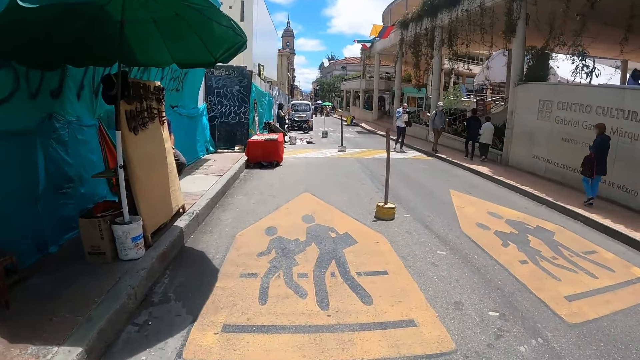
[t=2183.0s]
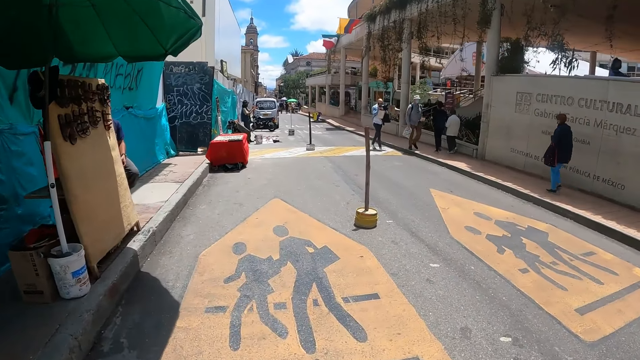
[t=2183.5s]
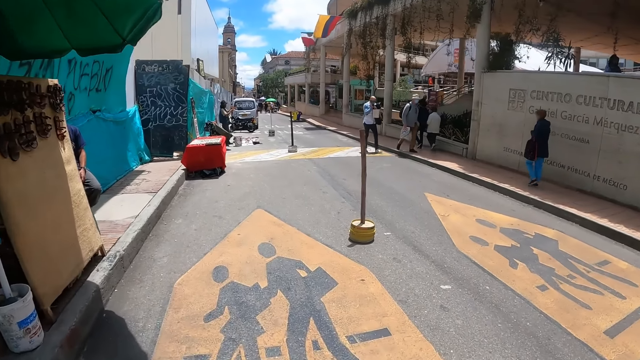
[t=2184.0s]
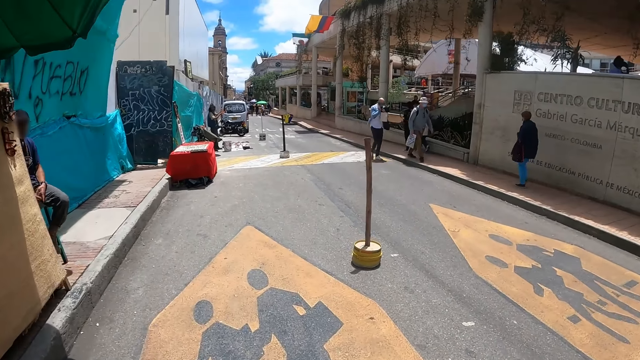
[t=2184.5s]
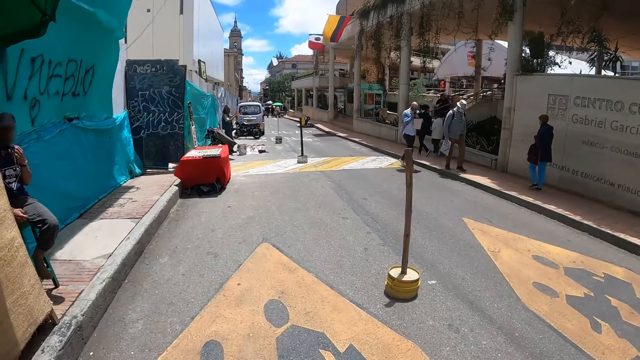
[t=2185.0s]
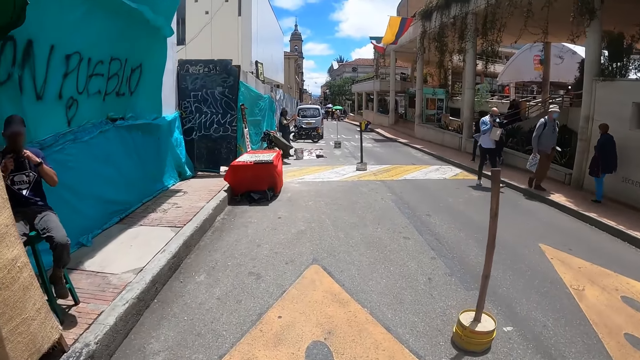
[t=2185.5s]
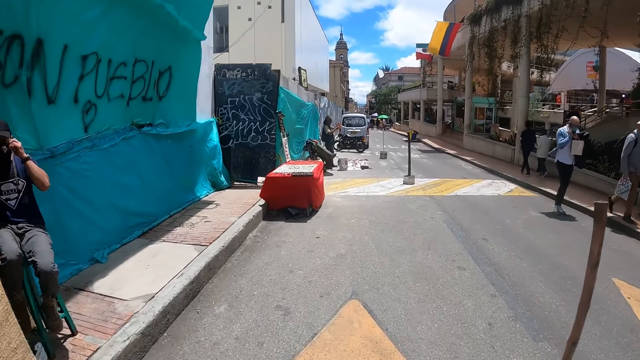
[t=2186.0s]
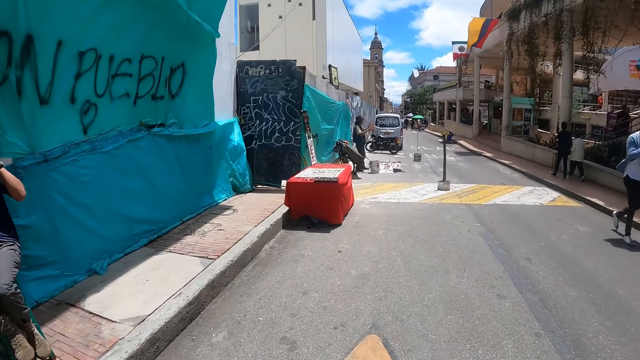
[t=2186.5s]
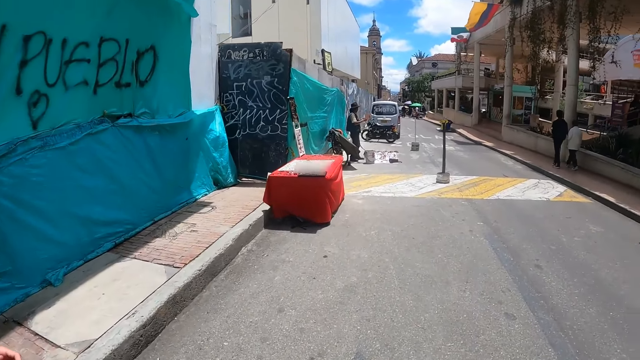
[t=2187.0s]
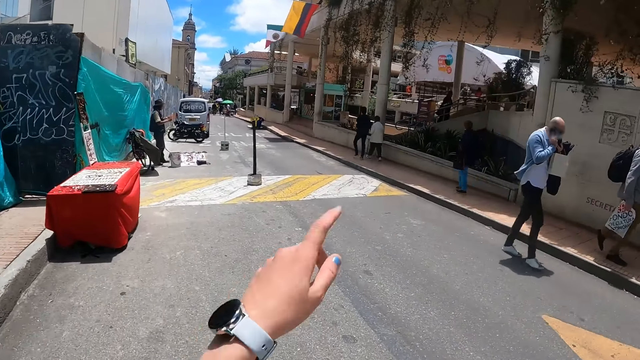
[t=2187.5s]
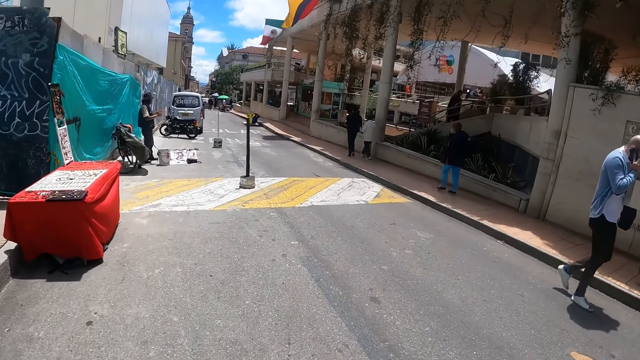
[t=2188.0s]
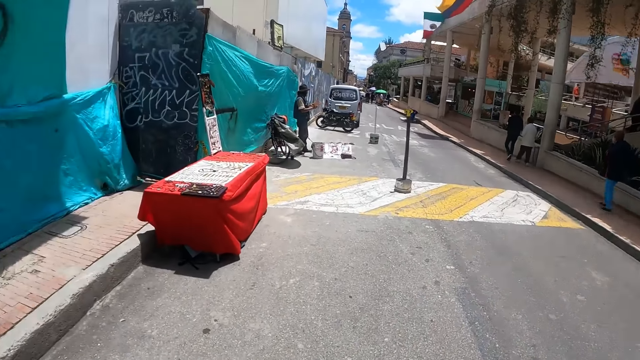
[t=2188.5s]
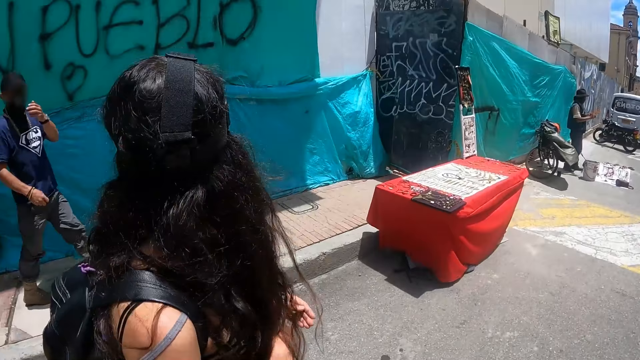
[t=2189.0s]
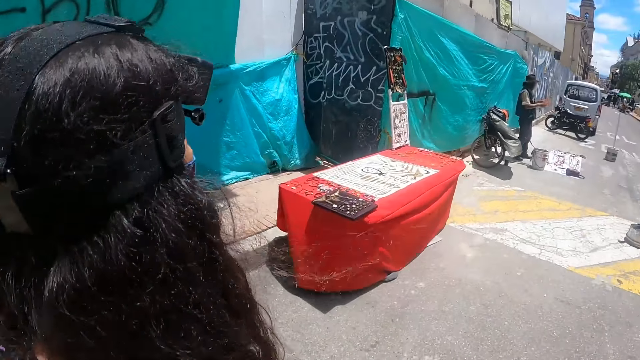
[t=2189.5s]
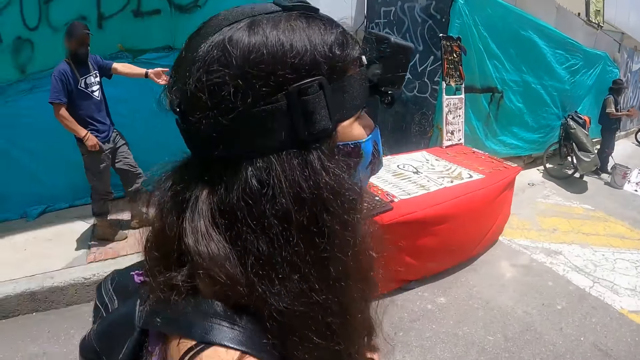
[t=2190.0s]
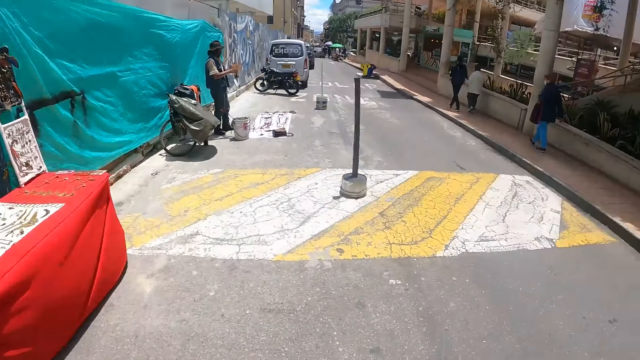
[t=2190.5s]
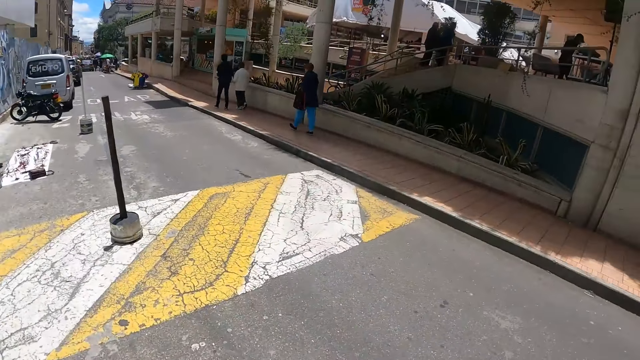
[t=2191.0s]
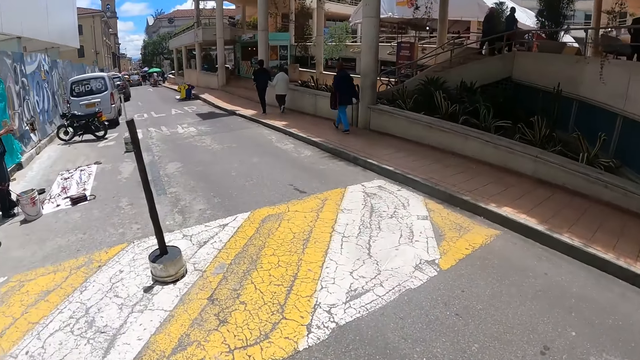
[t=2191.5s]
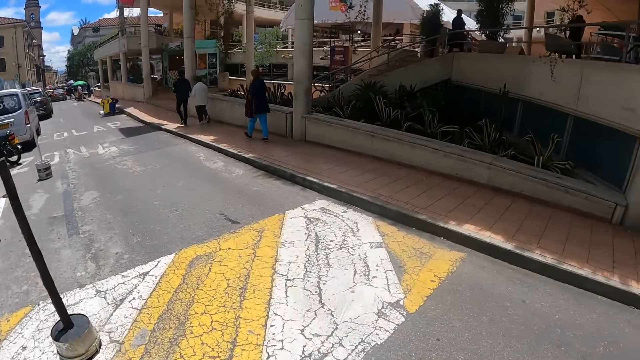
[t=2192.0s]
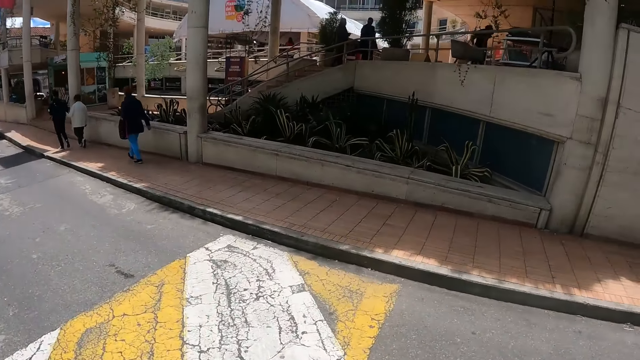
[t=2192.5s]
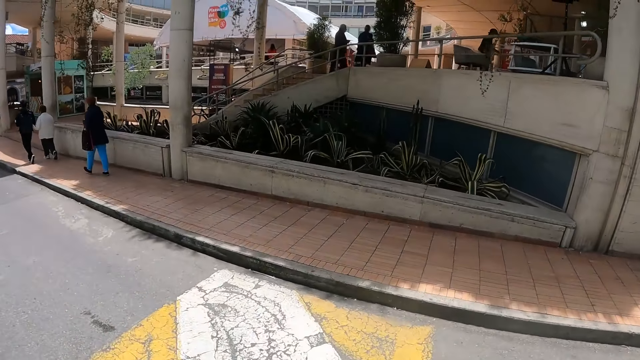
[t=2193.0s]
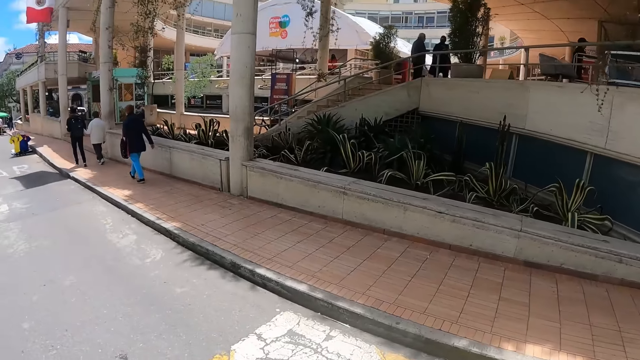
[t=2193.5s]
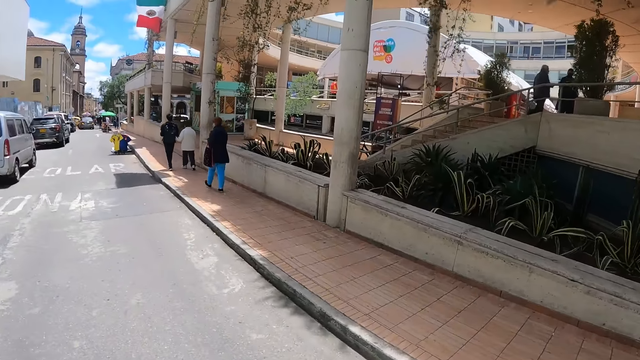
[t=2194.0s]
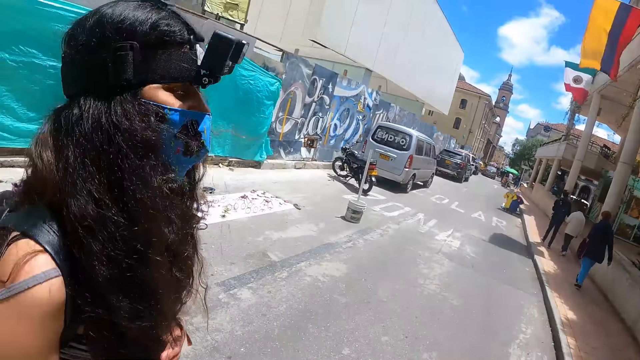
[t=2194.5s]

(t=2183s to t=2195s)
The camera wearer points out. They look at the lady and a man. They walk.

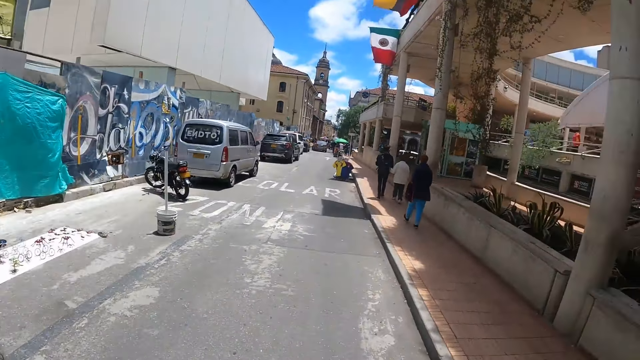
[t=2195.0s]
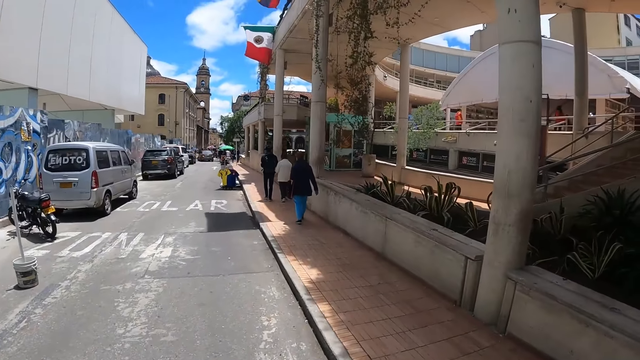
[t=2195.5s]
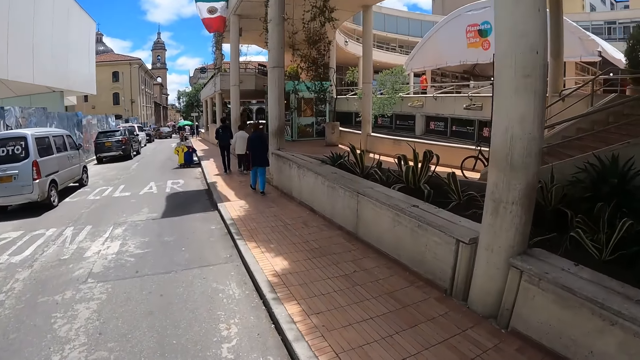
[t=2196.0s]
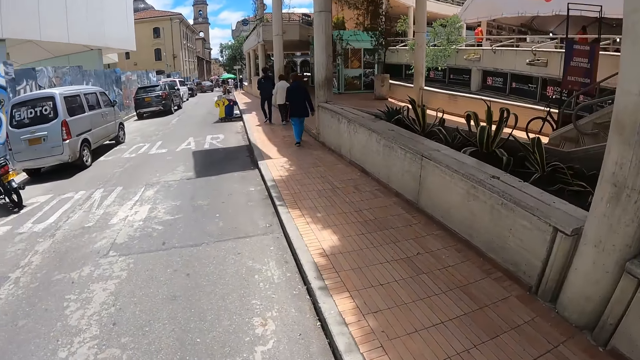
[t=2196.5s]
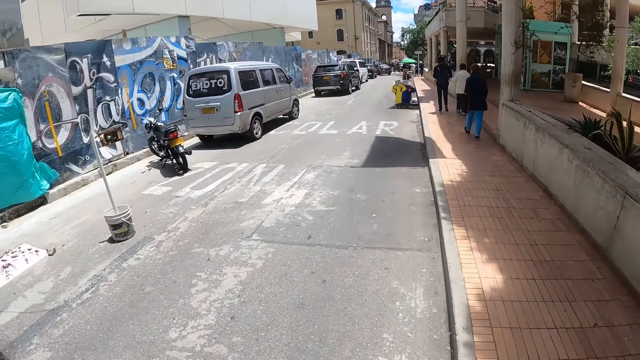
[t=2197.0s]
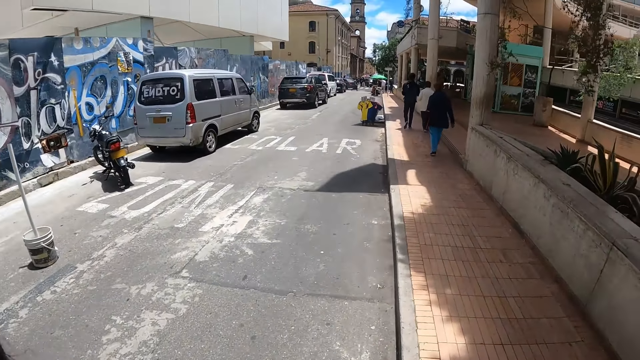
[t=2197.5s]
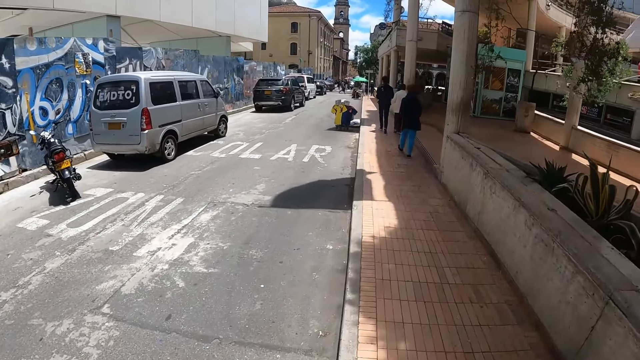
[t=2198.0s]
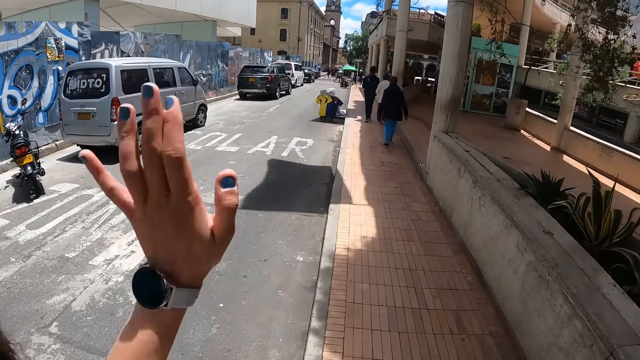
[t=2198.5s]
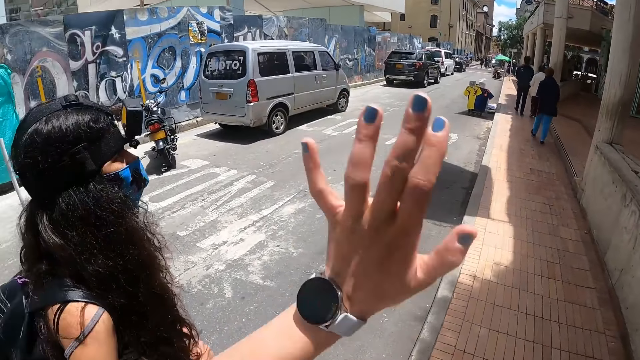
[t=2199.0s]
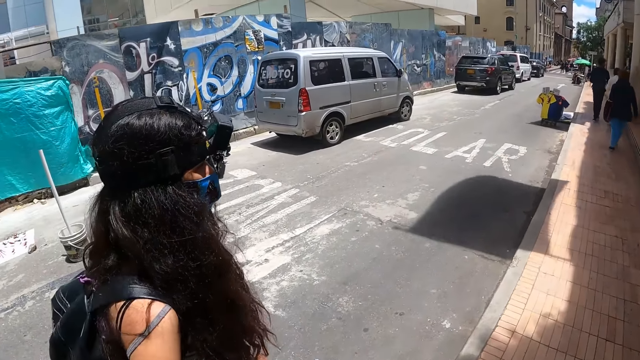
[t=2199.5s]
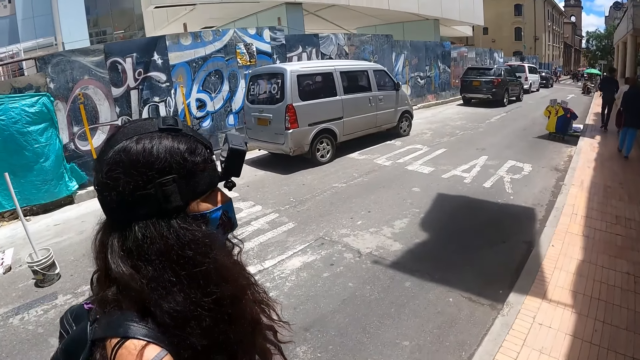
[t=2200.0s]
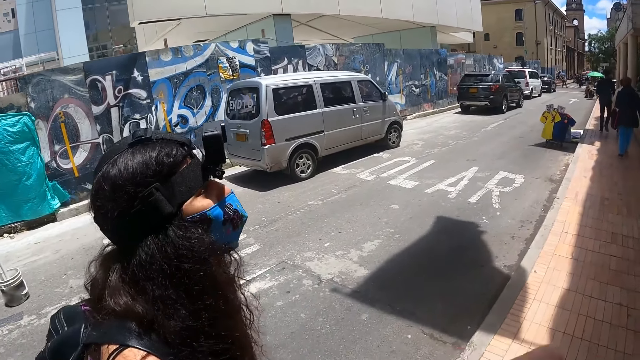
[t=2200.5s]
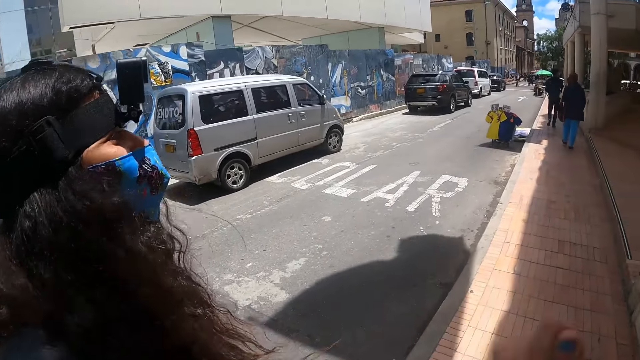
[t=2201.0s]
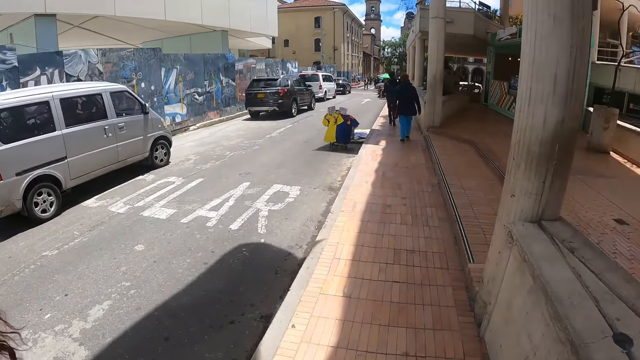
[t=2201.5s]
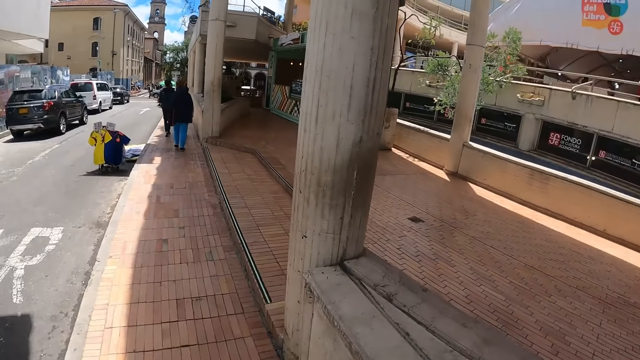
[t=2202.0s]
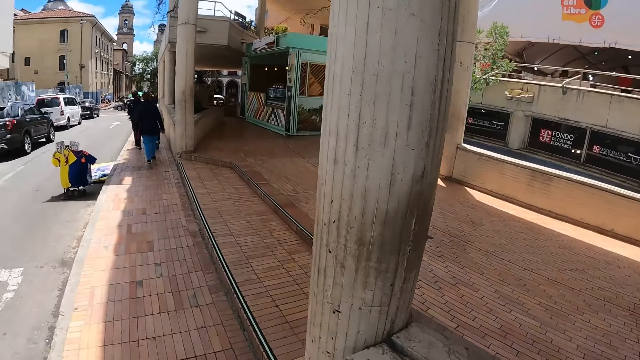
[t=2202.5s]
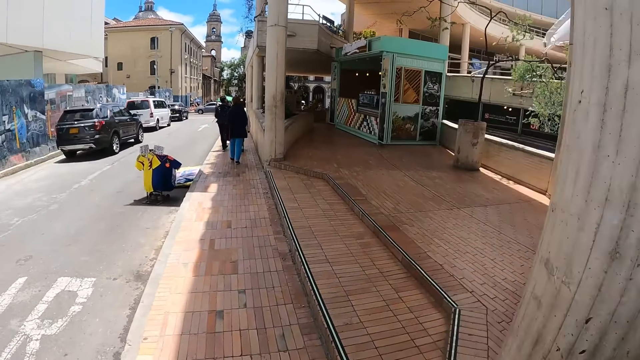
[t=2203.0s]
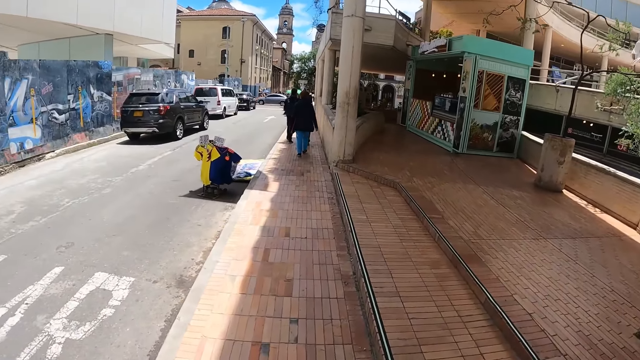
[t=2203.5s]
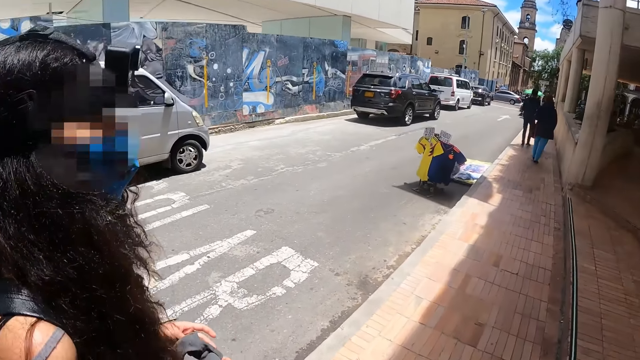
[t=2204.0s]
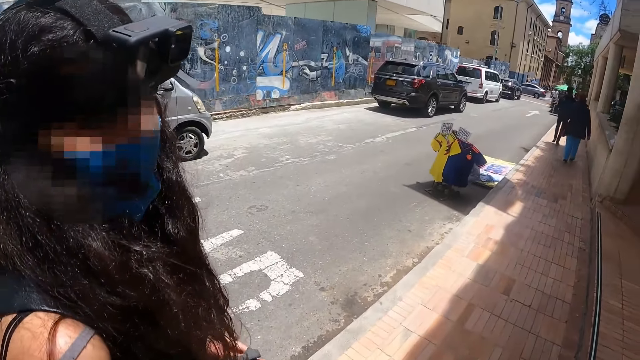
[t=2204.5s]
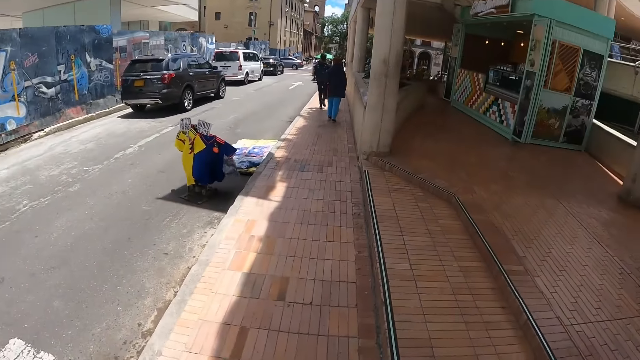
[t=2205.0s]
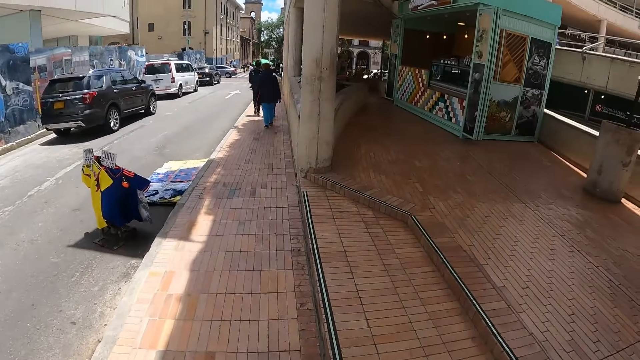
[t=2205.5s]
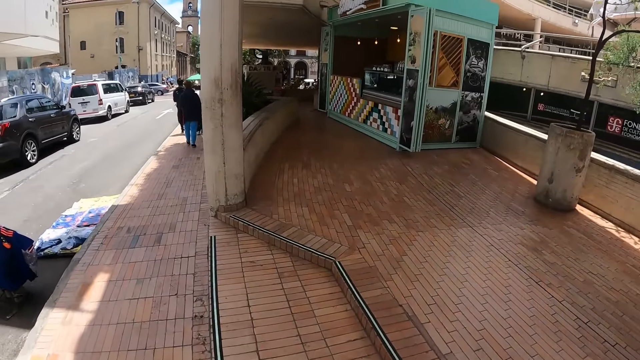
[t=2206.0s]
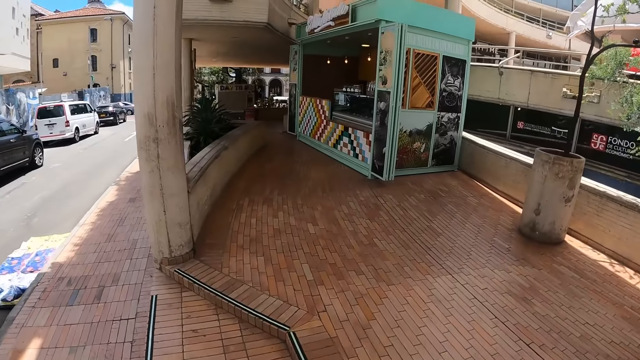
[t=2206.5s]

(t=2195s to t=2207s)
The camera wearer moves her hand. She talks to the lady.
